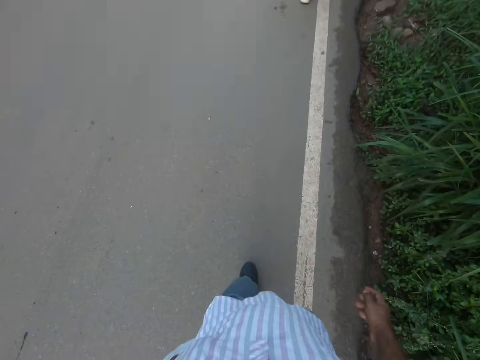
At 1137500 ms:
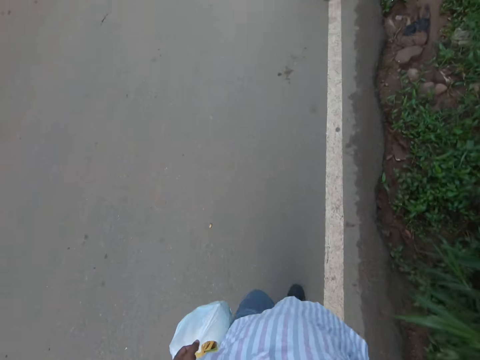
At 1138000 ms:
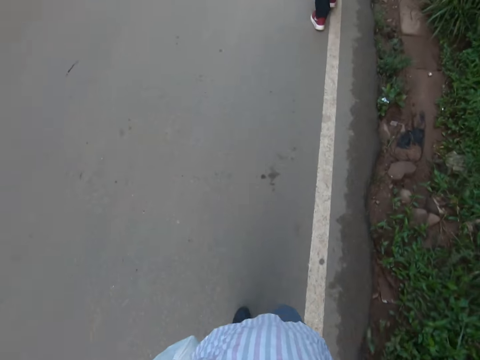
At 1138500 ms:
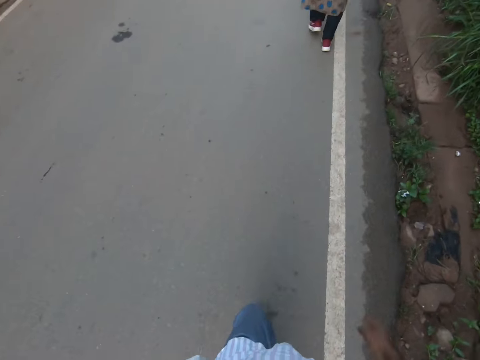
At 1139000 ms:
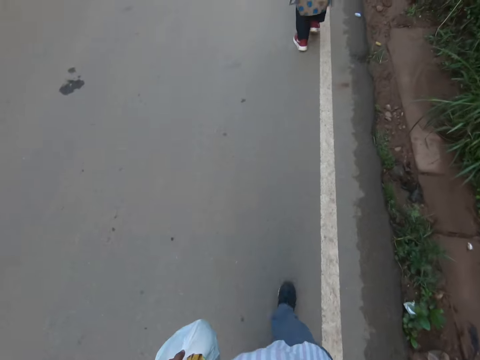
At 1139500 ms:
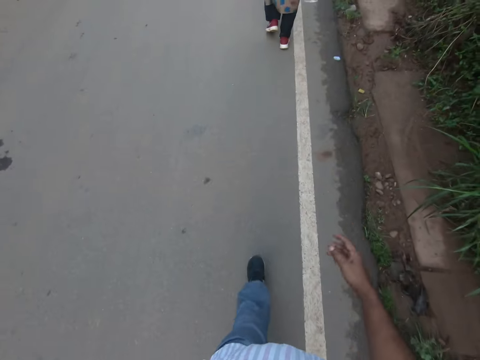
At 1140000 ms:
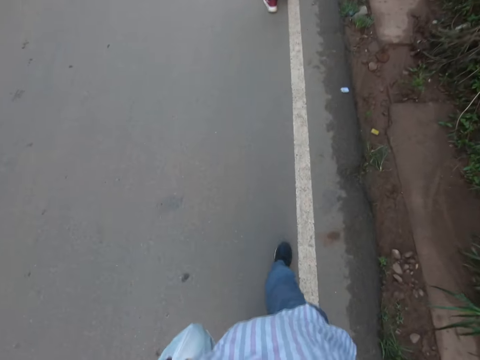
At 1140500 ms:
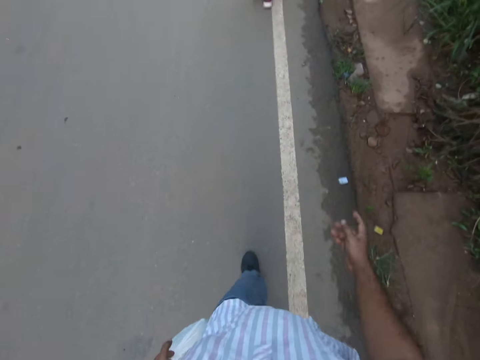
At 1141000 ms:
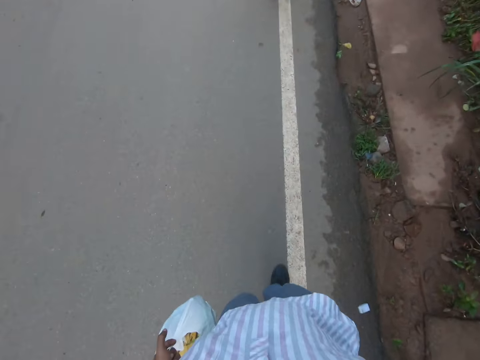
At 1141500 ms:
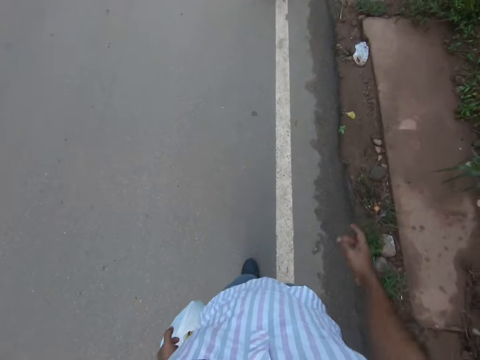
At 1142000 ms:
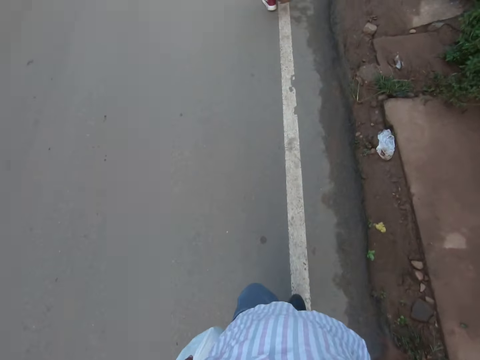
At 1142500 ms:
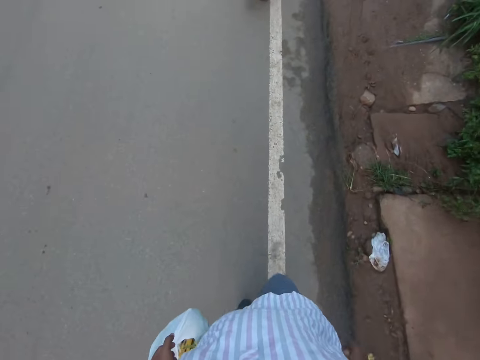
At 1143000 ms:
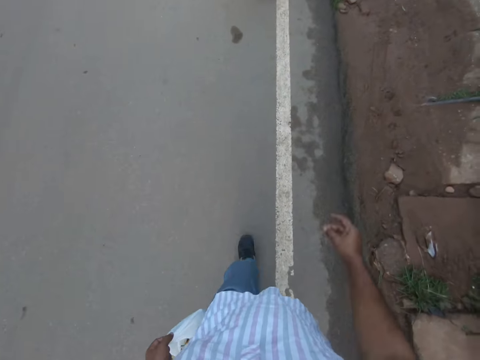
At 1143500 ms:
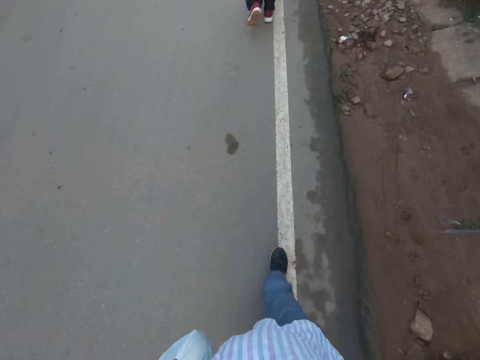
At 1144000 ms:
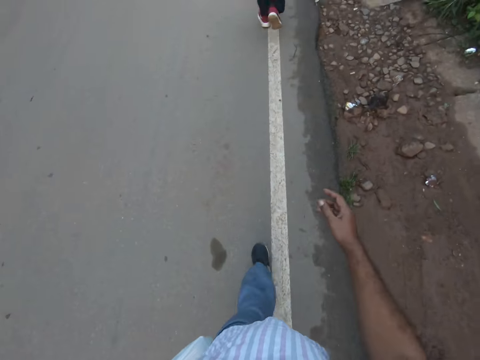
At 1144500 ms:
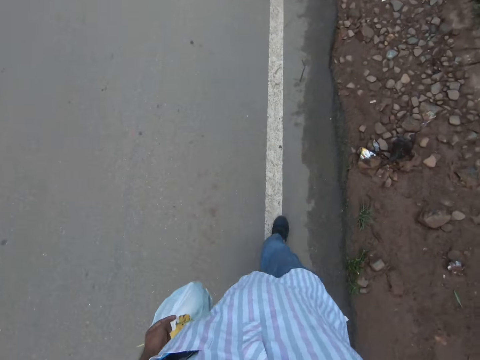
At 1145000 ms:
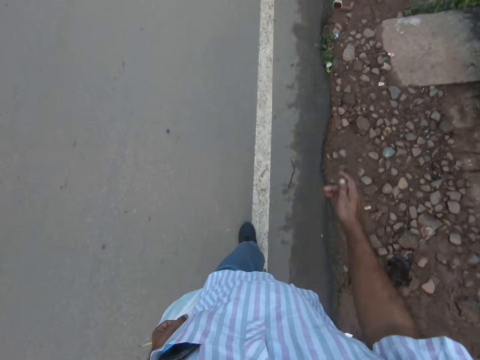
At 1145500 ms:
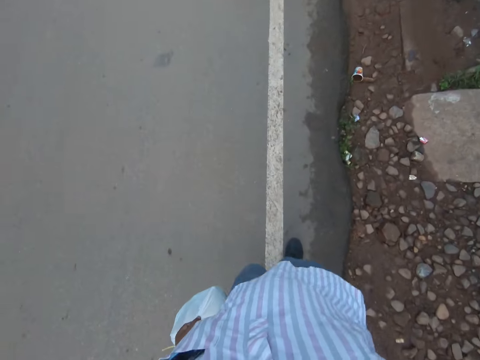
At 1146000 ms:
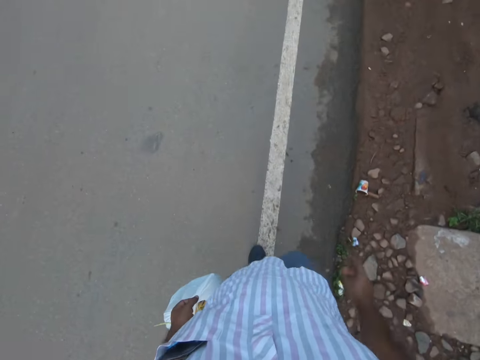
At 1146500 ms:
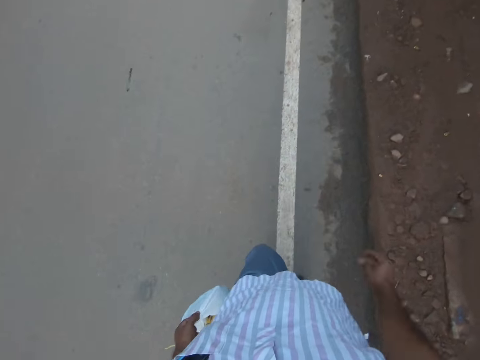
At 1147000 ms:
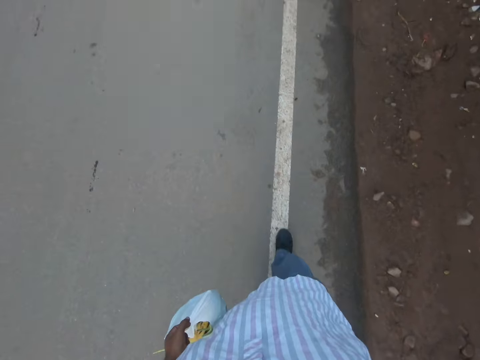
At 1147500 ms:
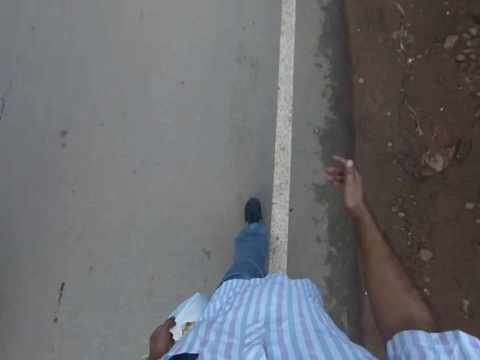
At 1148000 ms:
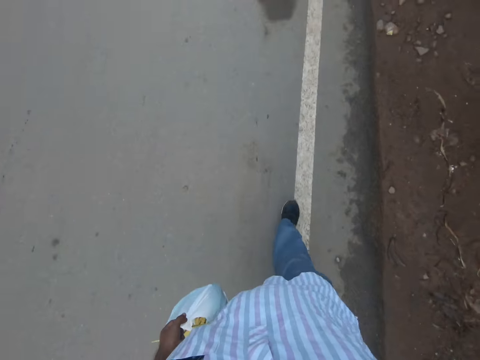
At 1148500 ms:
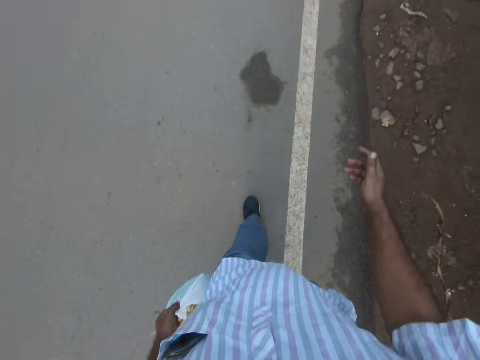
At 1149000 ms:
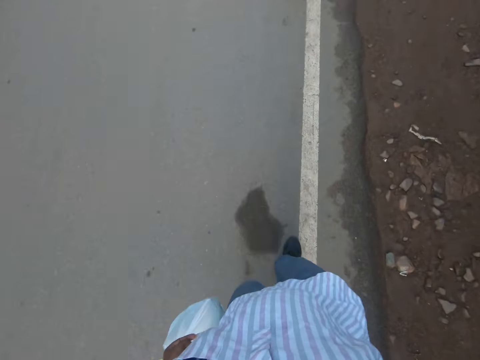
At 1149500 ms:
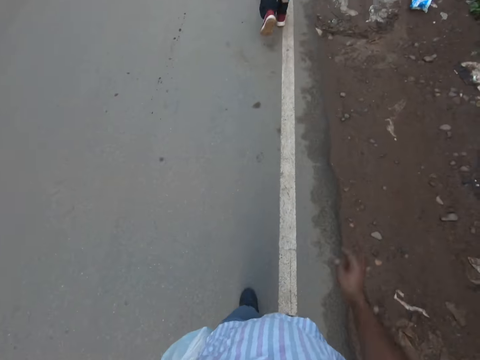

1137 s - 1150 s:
A motorcycle rides by the camera wearer.

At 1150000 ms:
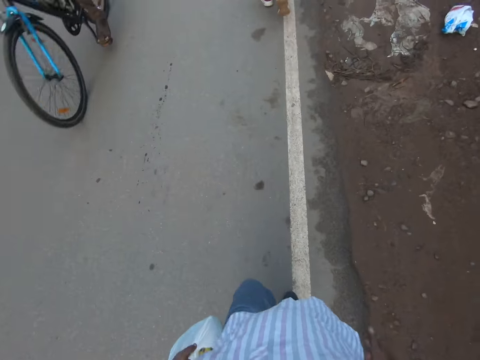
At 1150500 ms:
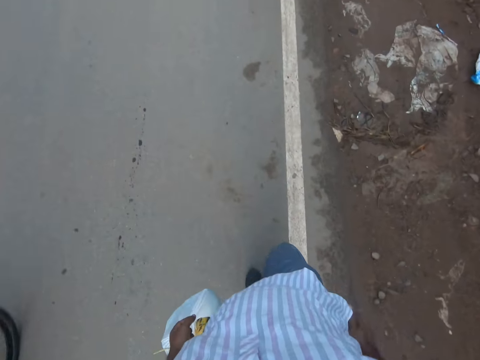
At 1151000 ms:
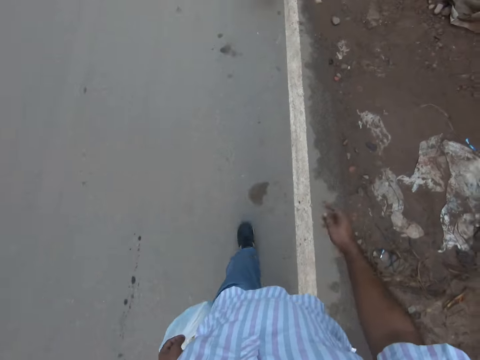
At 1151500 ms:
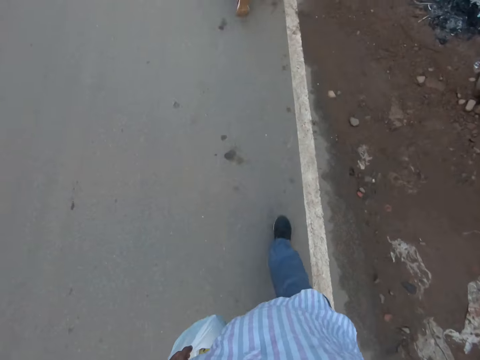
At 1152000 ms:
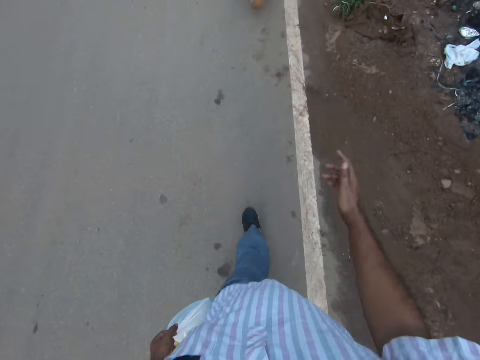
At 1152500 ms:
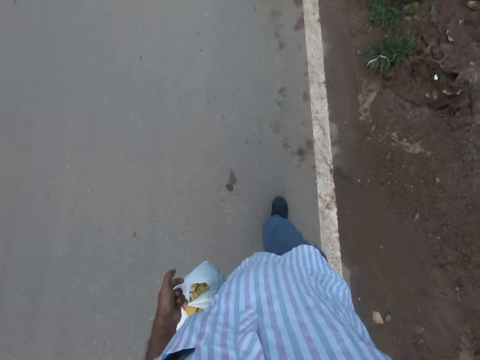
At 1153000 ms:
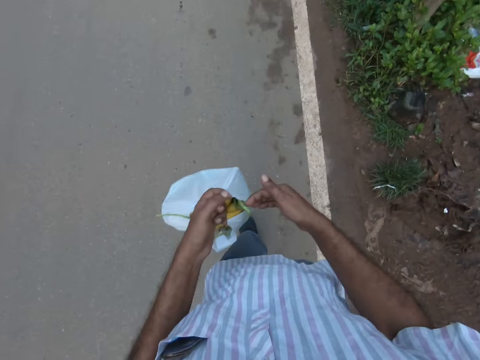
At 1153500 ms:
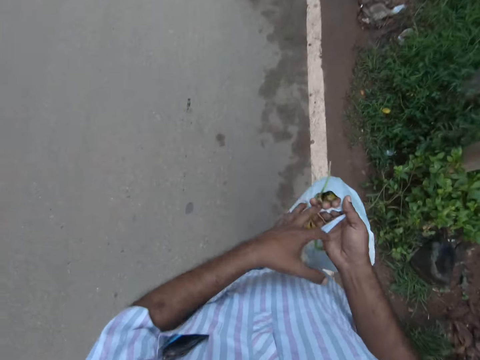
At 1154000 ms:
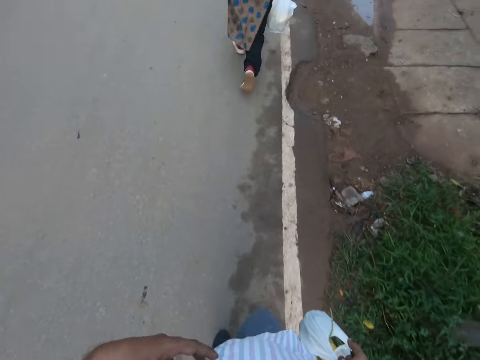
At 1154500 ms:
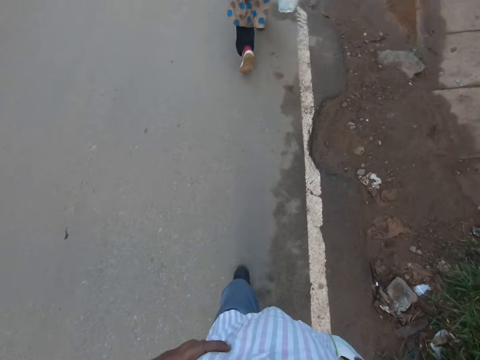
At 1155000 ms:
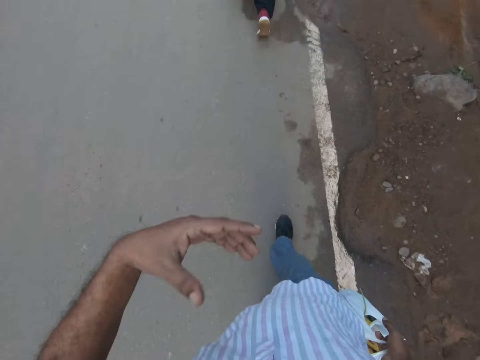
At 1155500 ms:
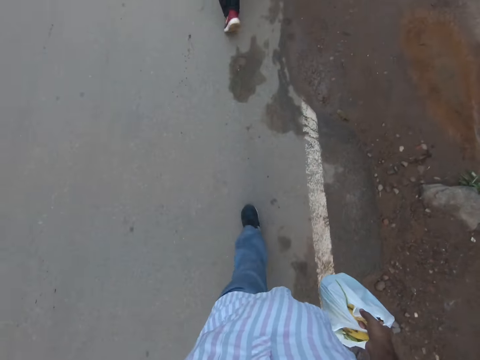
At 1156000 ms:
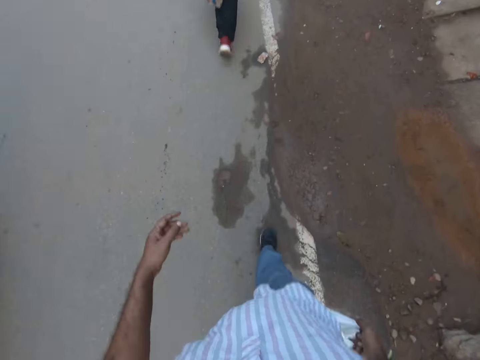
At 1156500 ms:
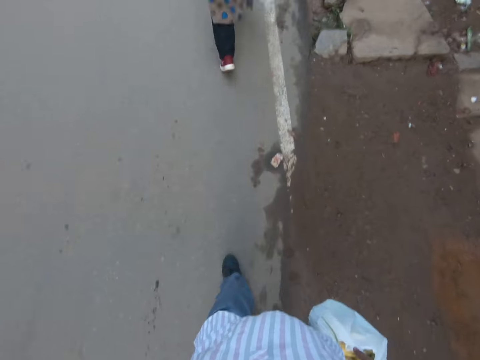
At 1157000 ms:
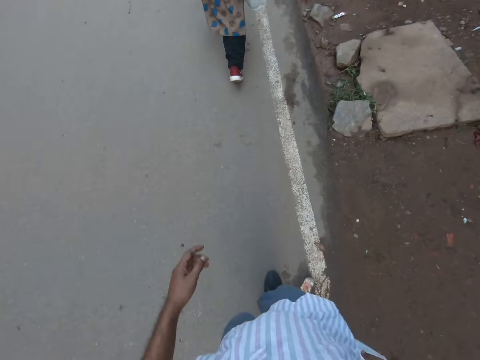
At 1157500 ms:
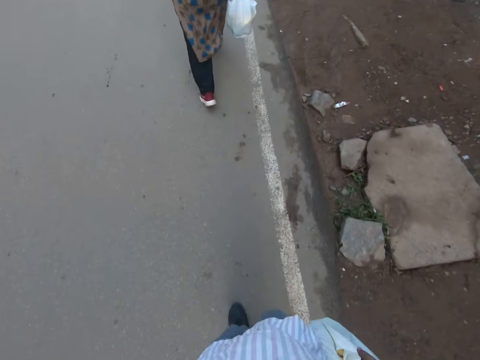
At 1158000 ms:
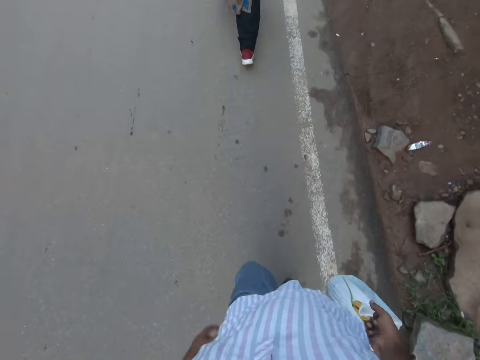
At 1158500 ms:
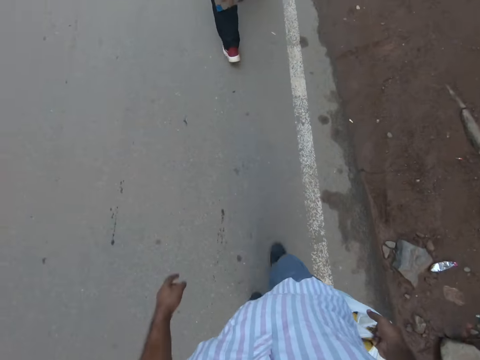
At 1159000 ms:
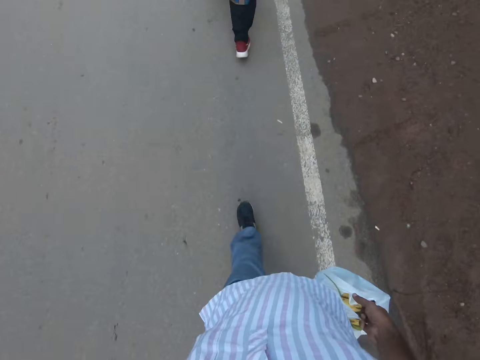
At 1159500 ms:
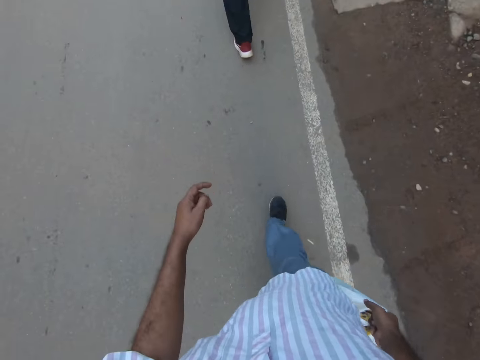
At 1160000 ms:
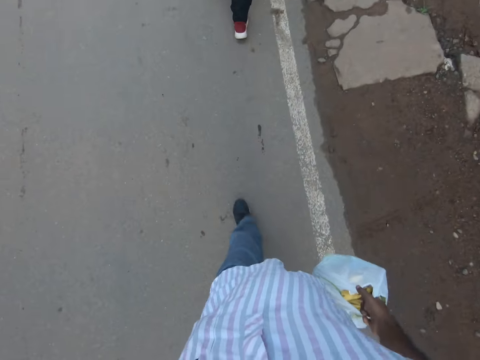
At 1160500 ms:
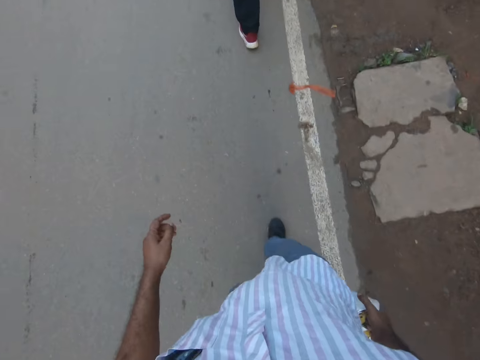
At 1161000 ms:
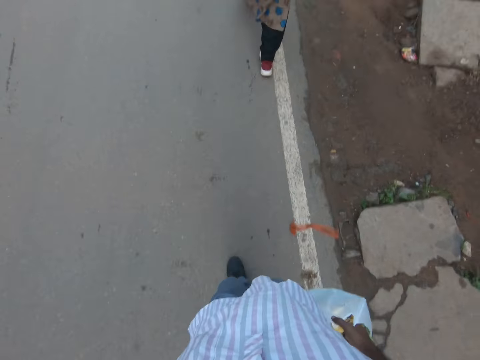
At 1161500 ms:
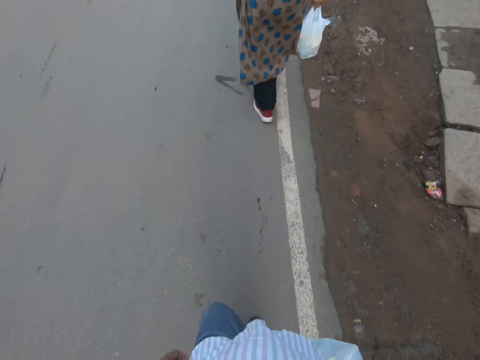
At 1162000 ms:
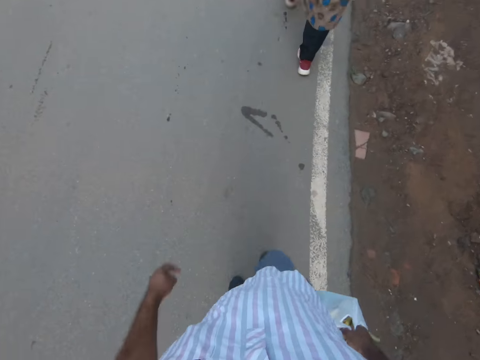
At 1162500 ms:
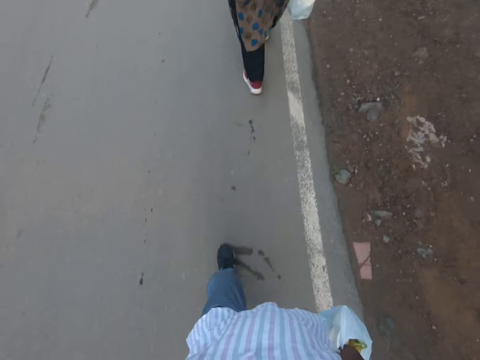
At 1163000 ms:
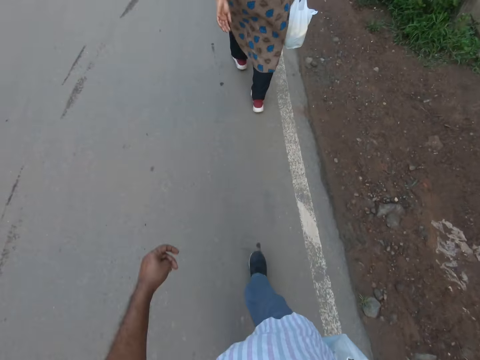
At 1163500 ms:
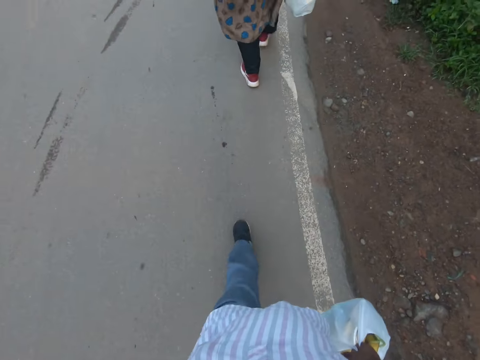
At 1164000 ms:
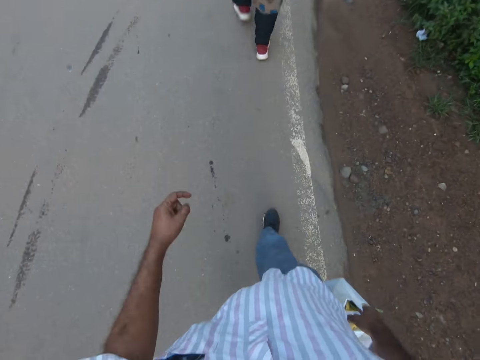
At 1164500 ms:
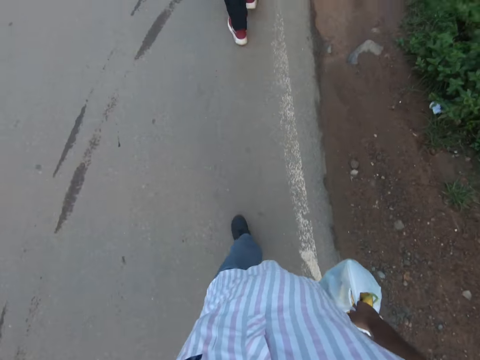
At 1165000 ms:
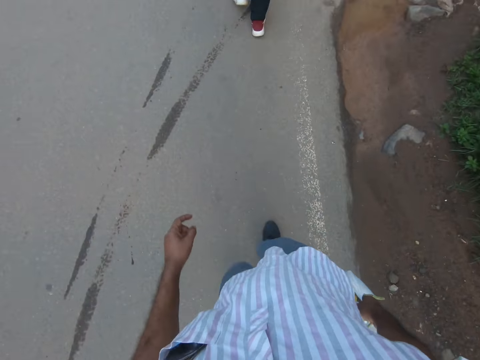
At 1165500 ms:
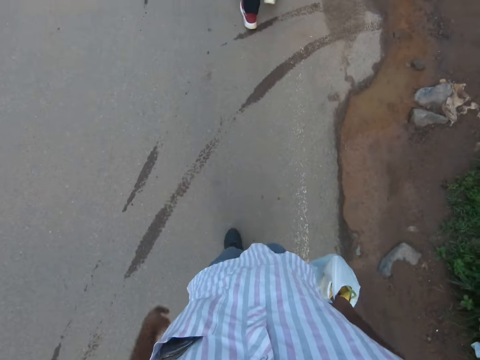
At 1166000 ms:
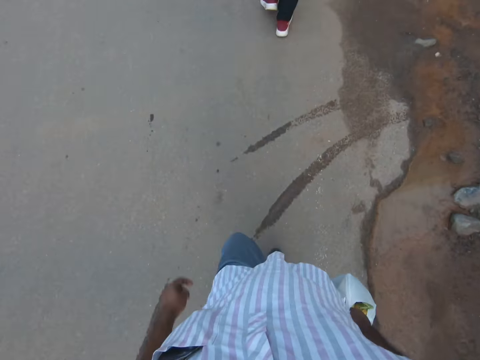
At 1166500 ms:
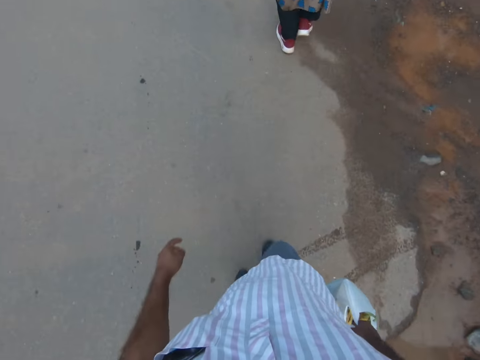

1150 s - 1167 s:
A bicycle rides by the camera wearer. The camera wearer passes the bag of vegetables from his left hand to his right hand. He walks along the road. He touches his breast pocket with his left hand. He drops his left hand. A motorcycle rides by him.
